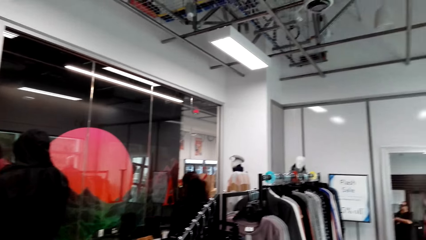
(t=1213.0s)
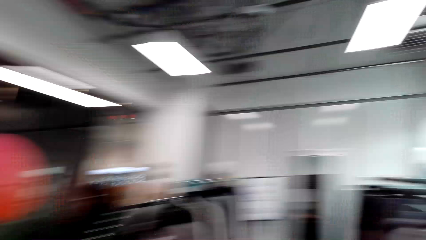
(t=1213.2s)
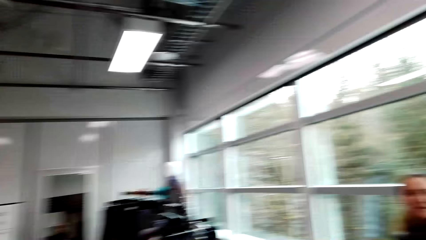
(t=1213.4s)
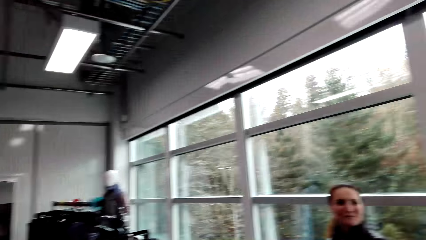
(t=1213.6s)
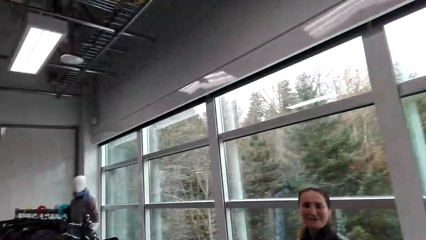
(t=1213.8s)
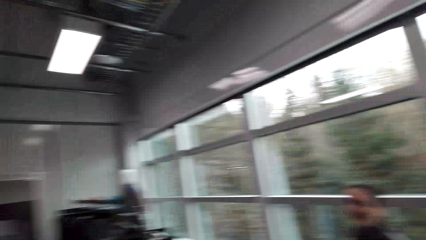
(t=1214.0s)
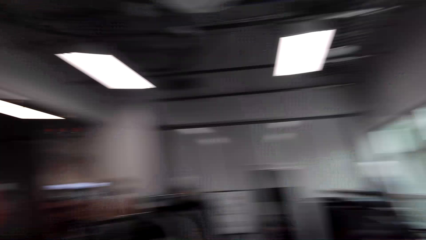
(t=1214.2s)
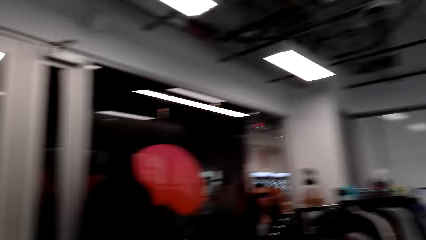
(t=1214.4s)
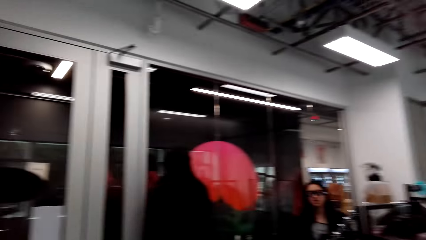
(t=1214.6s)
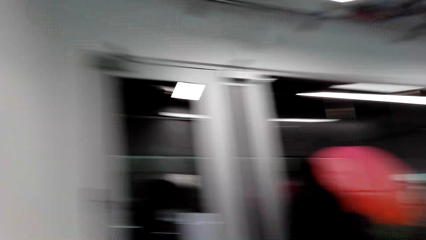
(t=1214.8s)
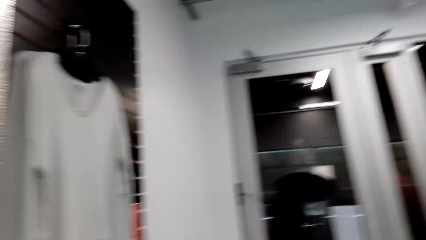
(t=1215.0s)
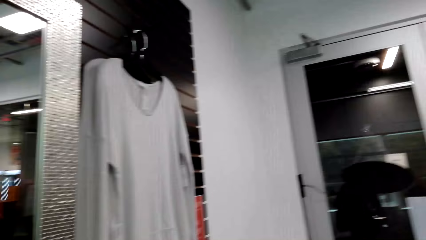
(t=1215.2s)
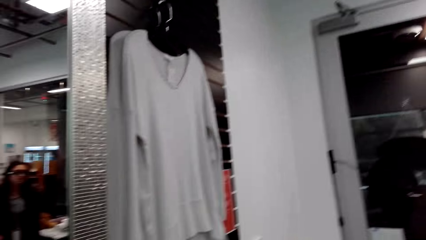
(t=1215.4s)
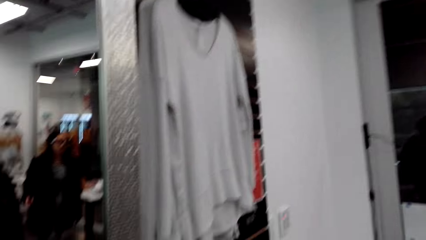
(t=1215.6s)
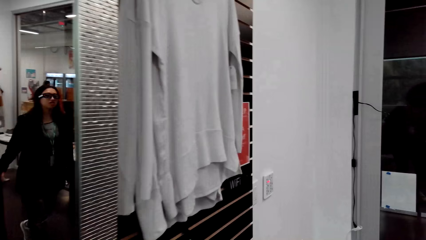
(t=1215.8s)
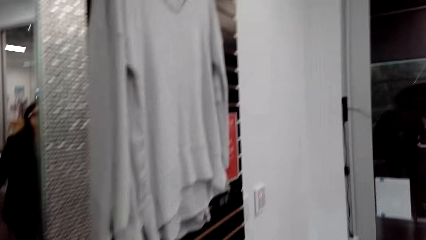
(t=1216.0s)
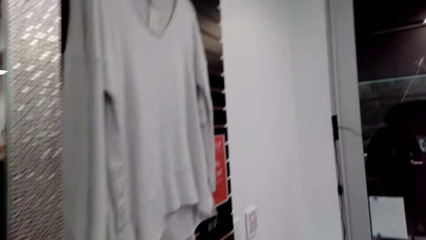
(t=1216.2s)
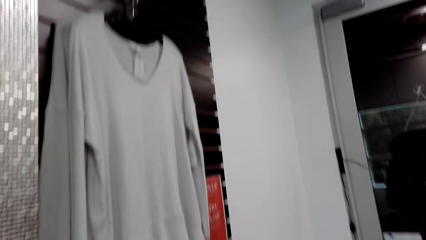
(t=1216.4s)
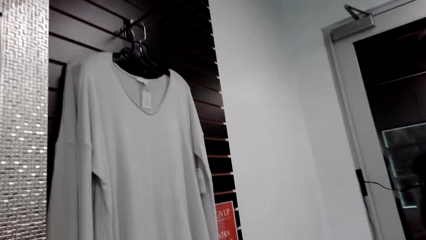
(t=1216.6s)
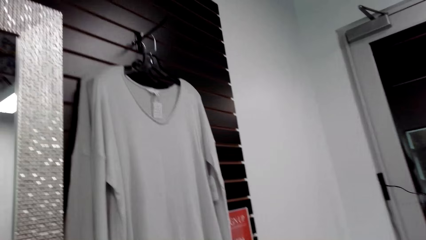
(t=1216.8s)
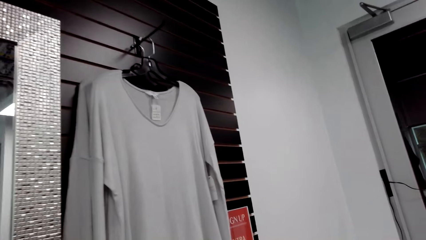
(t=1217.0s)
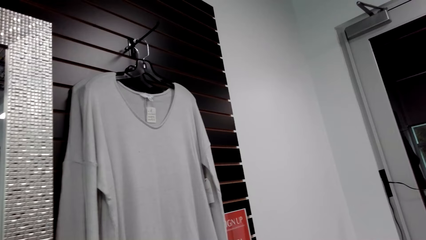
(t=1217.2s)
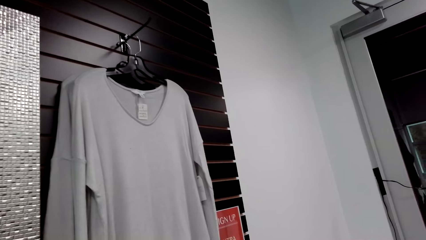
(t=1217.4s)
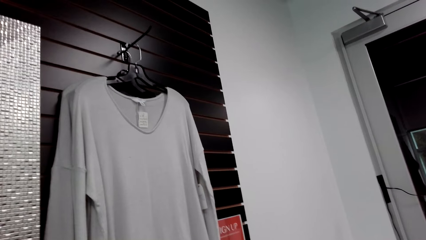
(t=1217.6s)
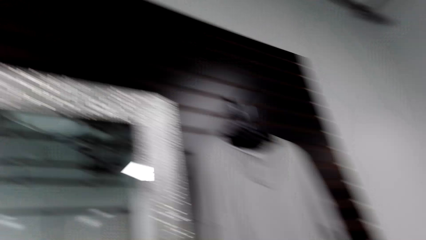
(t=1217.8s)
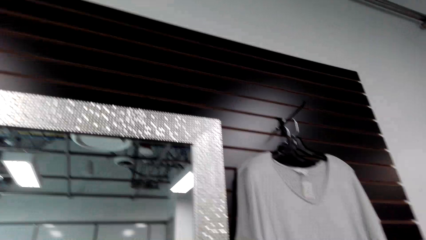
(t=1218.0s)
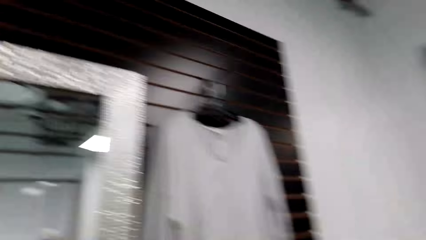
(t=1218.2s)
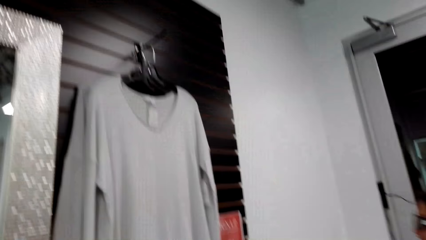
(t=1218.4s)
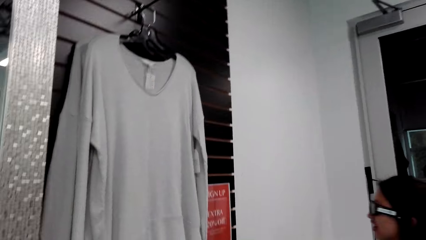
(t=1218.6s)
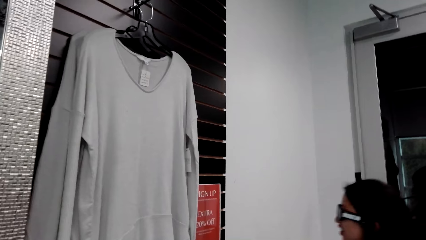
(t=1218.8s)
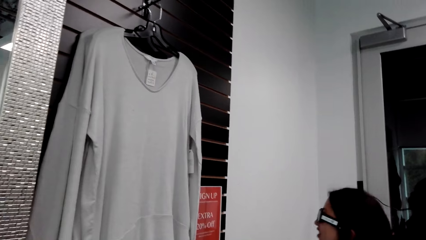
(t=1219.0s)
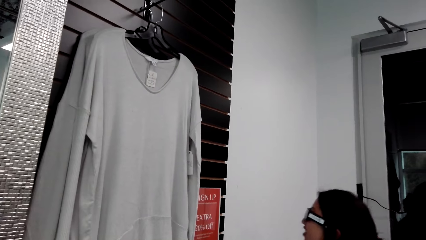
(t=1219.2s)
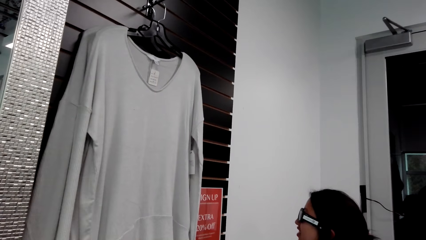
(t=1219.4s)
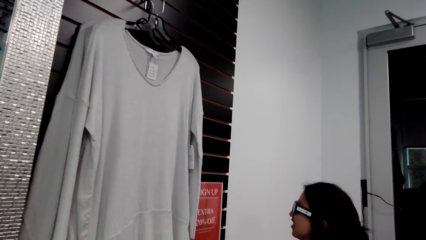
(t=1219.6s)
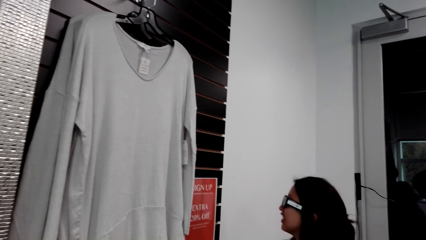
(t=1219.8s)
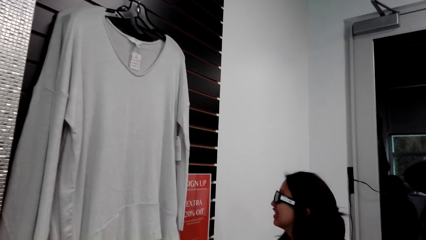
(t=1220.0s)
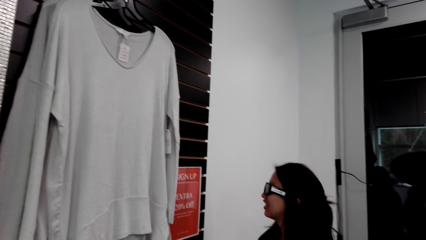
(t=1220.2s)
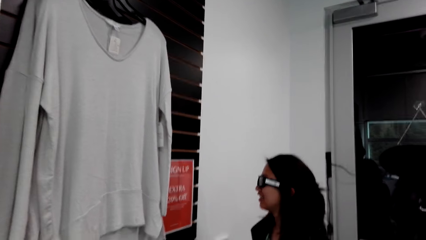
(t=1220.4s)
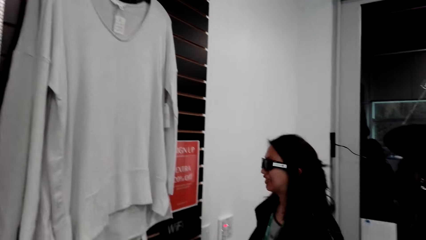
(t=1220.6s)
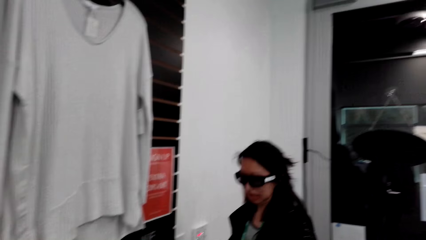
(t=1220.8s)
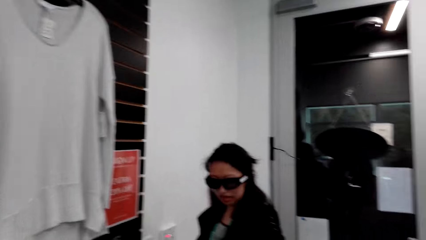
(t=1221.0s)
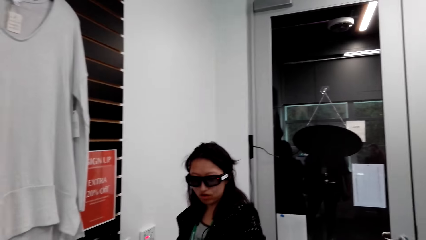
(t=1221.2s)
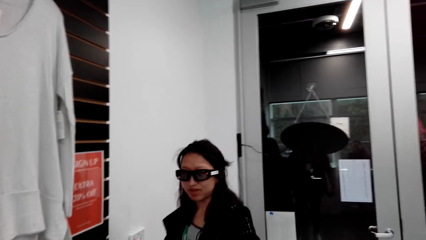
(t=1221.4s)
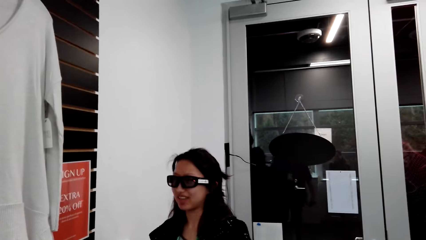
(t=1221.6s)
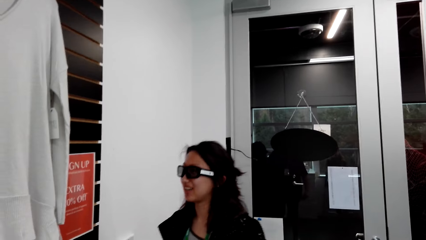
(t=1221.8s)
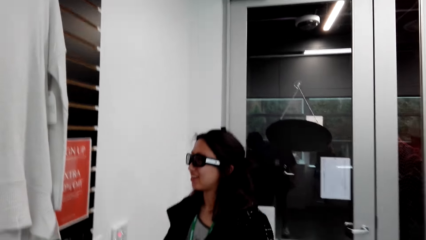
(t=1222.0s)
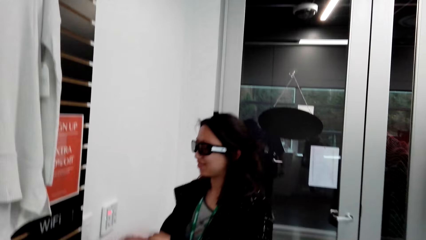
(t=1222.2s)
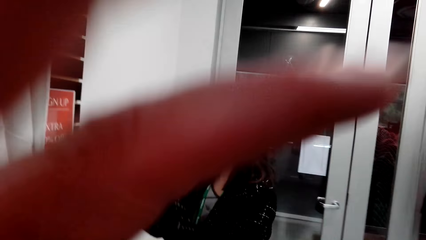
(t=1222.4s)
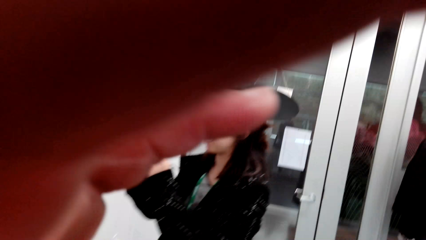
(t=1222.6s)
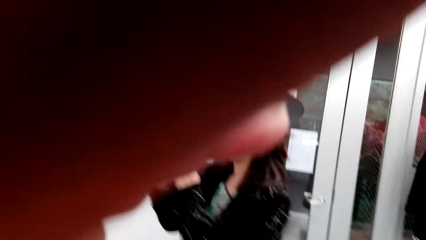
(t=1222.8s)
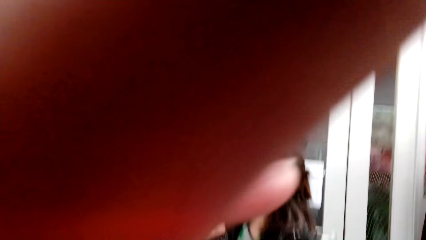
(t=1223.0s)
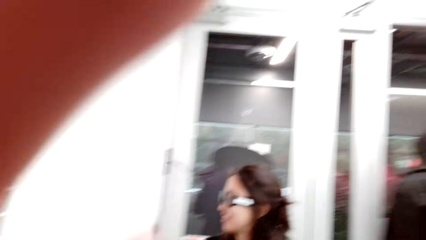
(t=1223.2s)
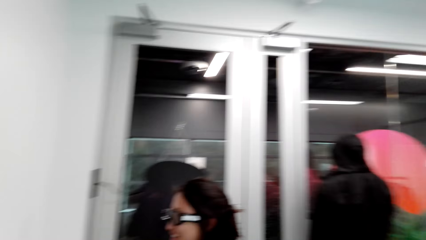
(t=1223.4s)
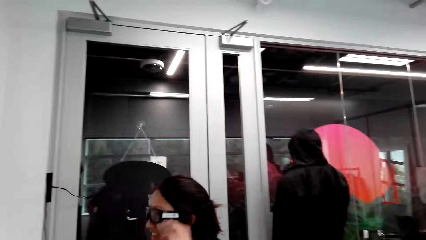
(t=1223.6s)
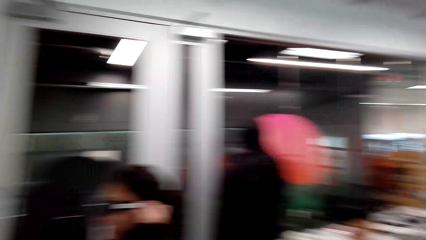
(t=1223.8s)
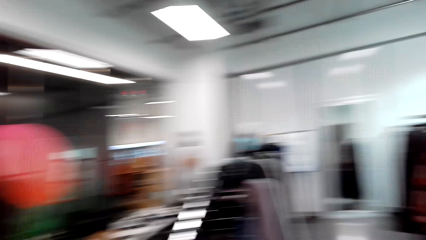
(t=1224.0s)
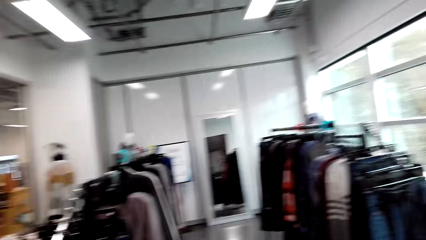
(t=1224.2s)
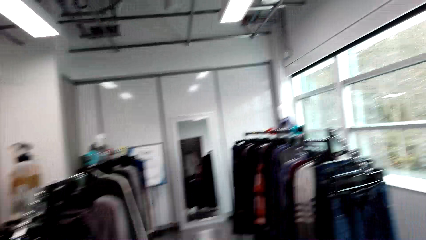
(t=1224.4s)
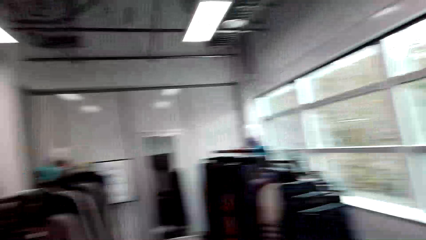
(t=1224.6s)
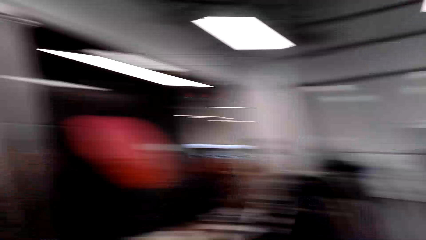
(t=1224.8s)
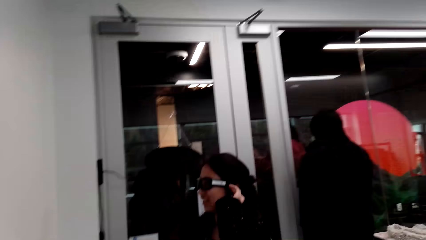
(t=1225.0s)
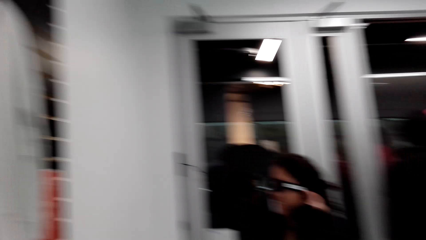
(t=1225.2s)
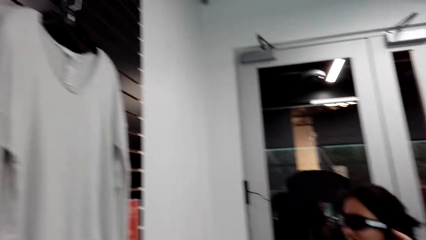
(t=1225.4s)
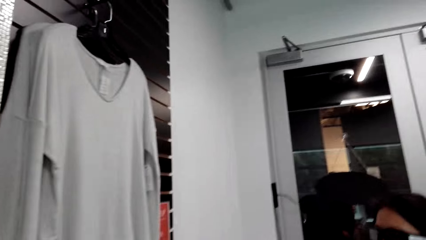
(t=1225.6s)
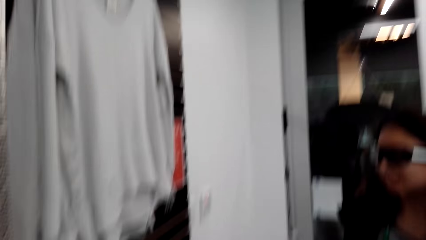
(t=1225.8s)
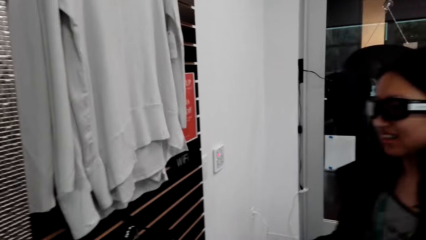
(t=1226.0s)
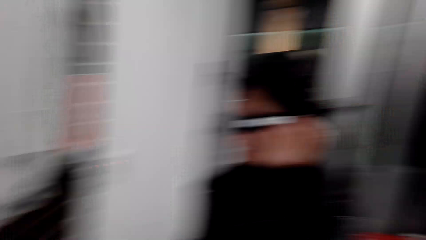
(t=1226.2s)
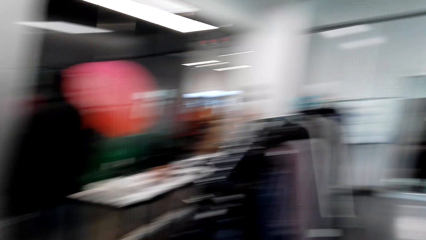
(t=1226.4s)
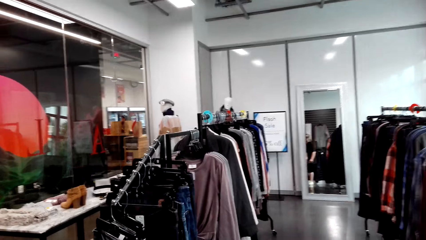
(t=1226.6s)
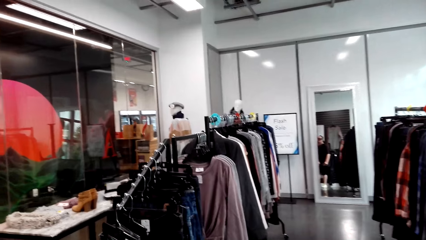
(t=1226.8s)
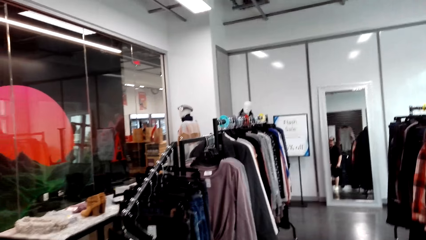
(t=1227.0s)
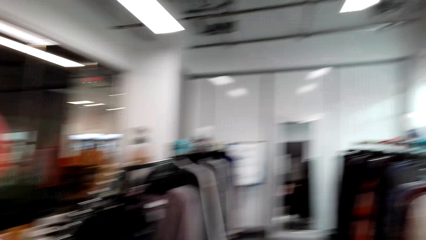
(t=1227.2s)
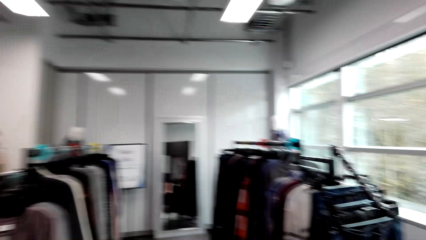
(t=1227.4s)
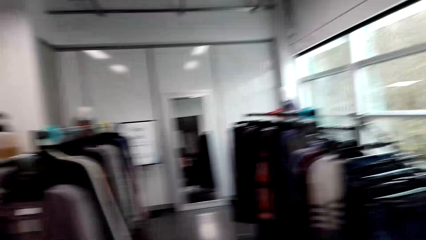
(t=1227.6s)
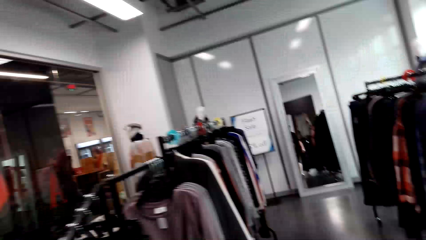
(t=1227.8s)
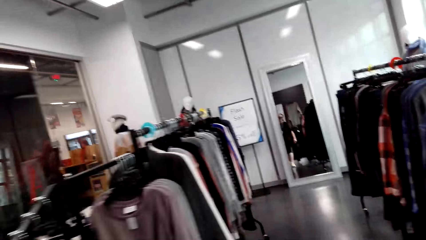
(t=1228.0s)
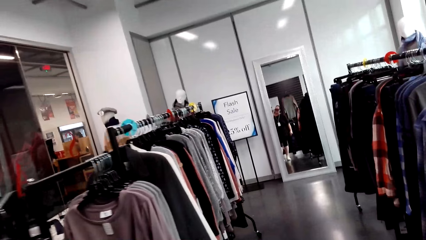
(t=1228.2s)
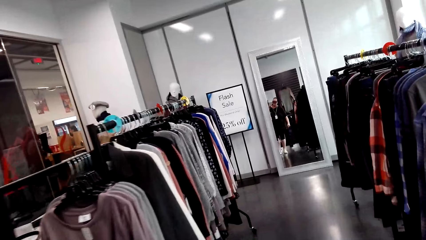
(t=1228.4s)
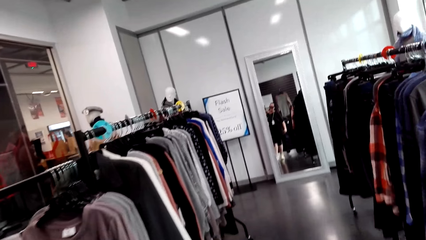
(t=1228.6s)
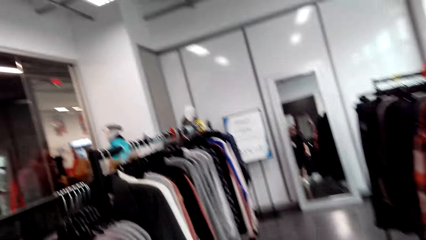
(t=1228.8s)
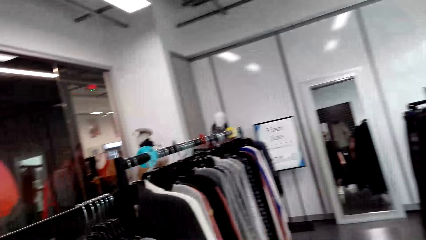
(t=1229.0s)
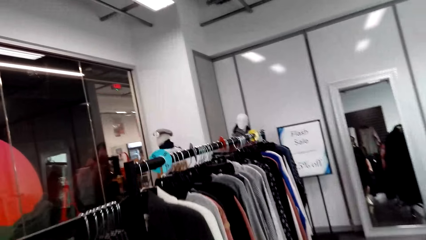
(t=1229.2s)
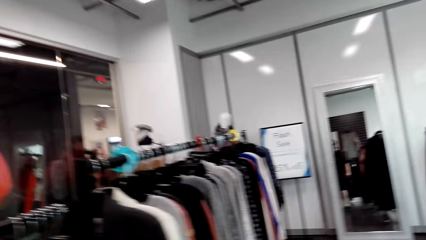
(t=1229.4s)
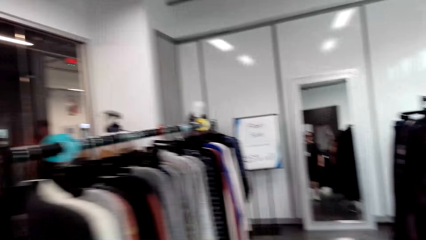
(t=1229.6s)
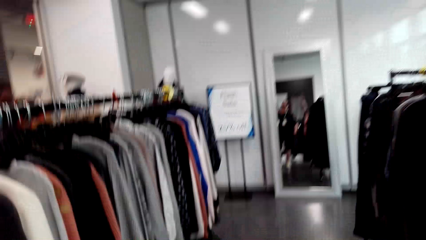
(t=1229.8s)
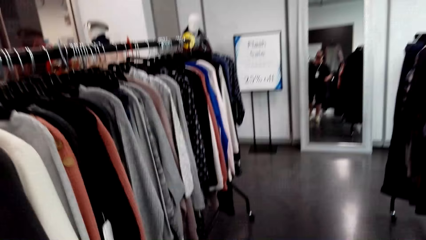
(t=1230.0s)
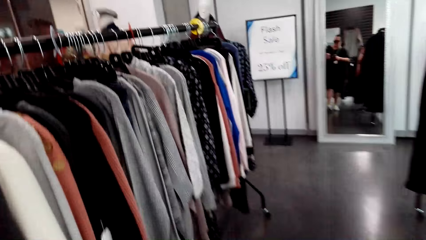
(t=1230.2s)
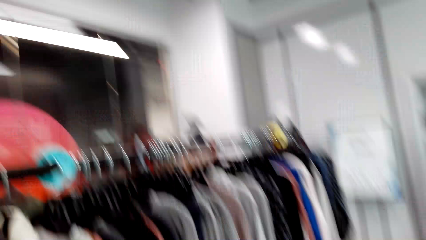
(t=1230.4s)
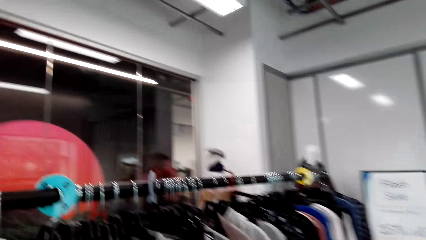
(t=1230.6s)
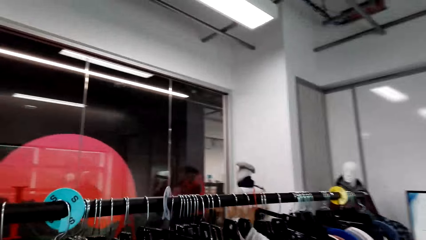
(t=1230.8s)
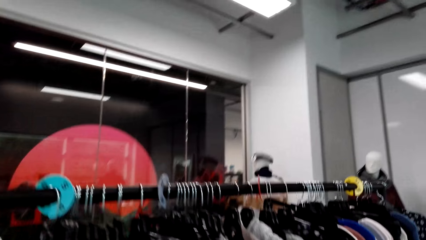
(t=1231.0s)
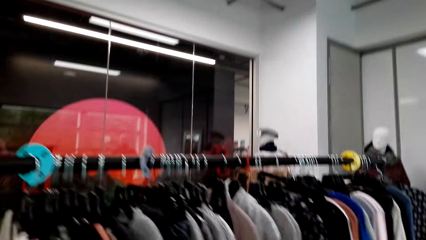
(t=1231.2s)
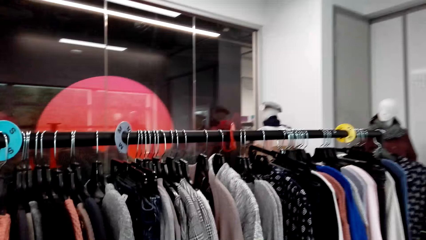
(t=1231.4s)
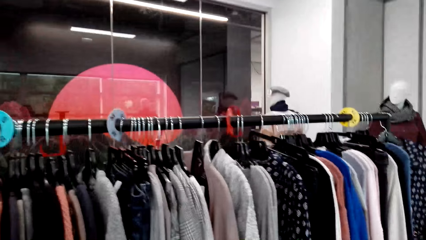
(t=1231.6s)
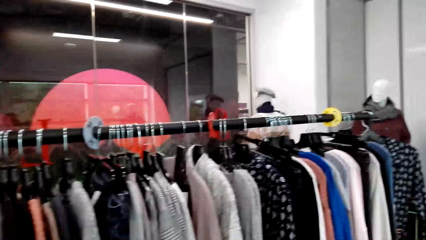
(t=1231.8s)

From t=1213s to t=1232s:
The camera wearer looks around the clothes store. They look around the clothes store again. A woman speaks to the camera wearer. The camera wearer speaks to another woman. The other woman speaks to the camera wearer. The camera wearer raises the hand. The other woman speaks to the camera wearer. The camera wearer laughs. They look around the clothes store, walk in the clothes store and speak to the other woman.
